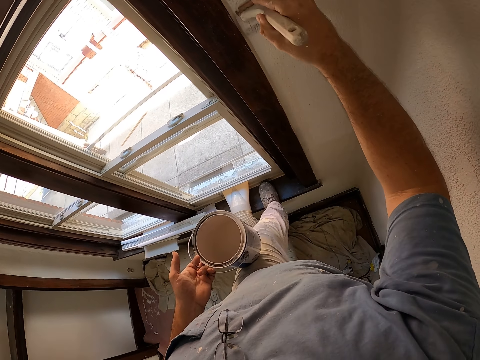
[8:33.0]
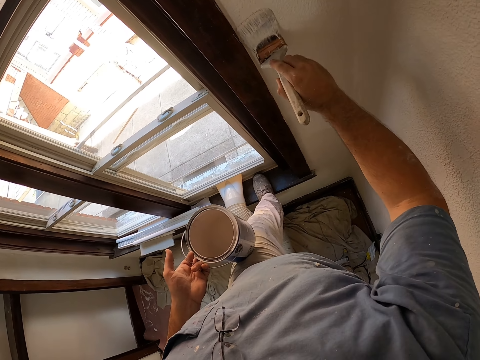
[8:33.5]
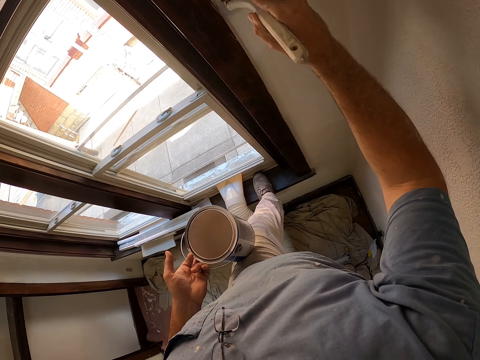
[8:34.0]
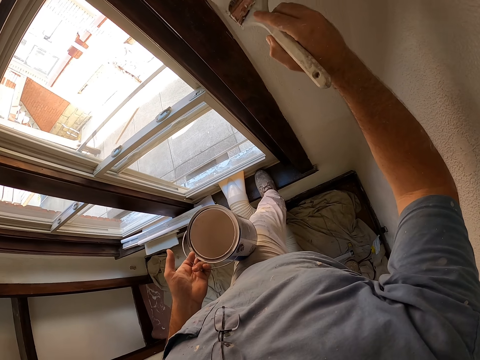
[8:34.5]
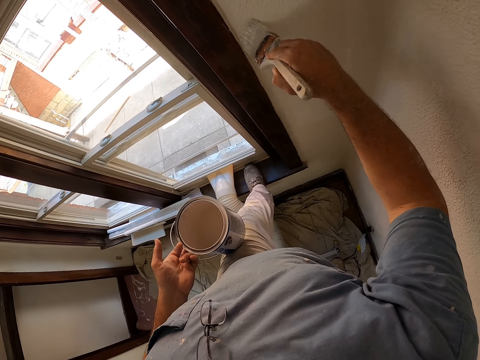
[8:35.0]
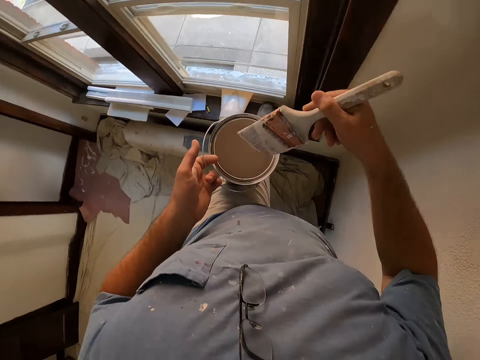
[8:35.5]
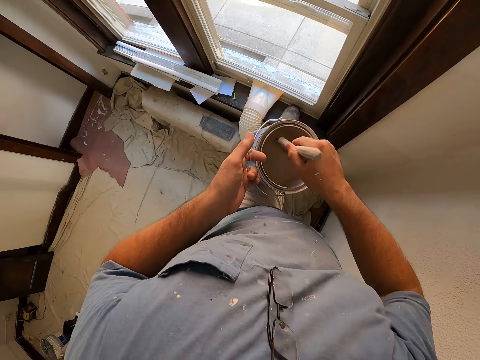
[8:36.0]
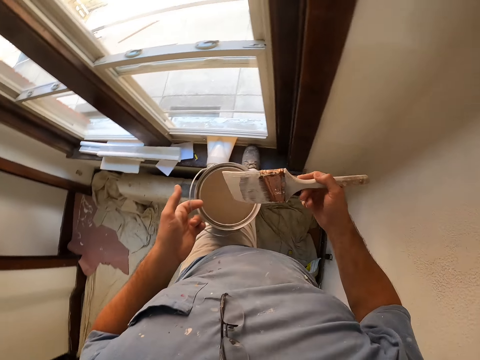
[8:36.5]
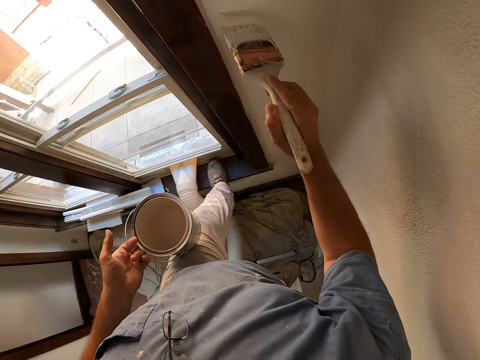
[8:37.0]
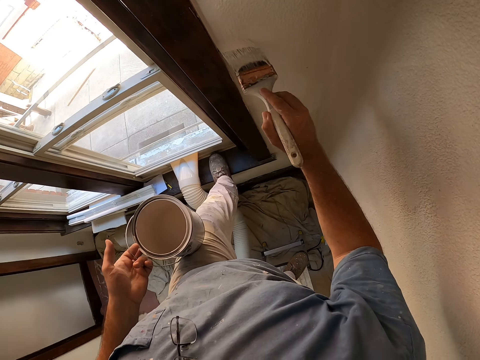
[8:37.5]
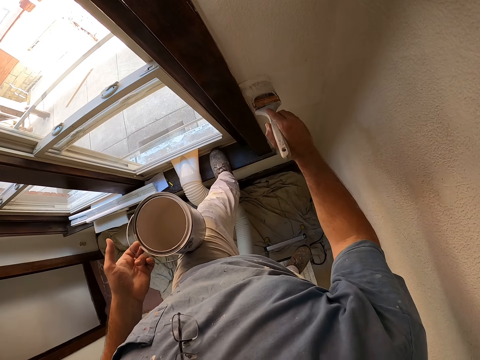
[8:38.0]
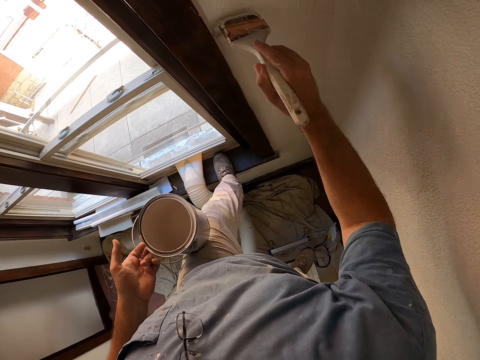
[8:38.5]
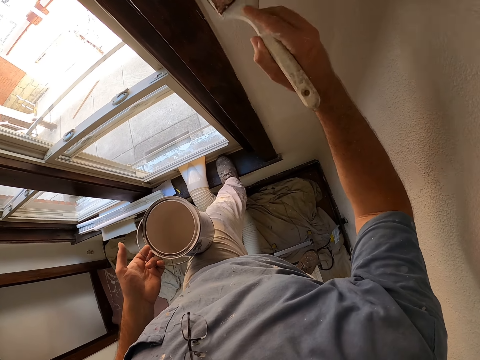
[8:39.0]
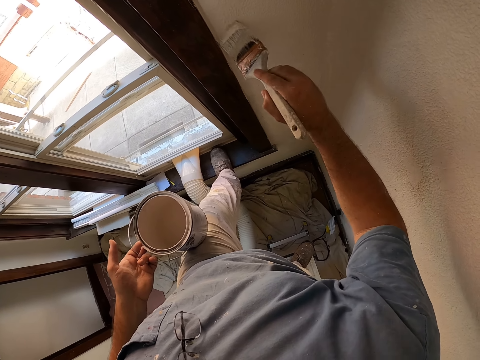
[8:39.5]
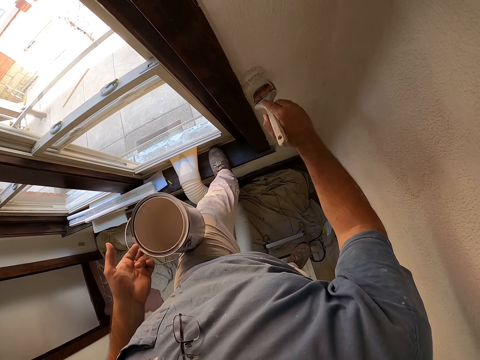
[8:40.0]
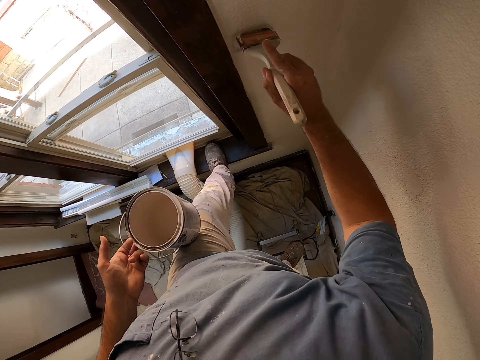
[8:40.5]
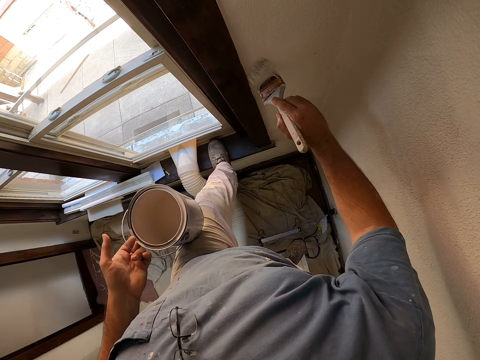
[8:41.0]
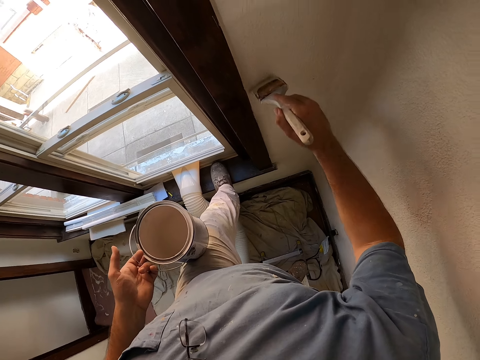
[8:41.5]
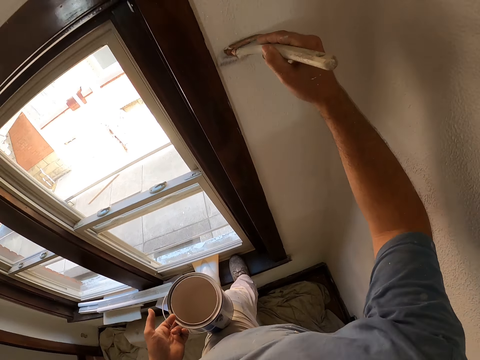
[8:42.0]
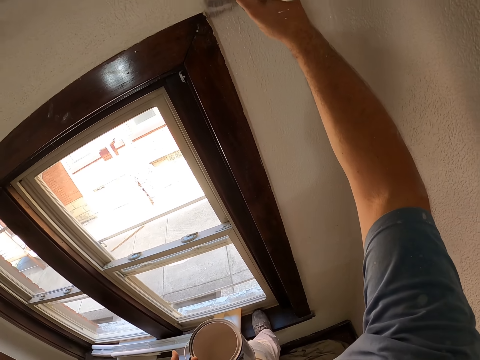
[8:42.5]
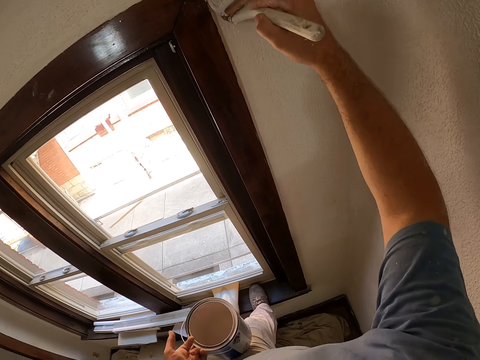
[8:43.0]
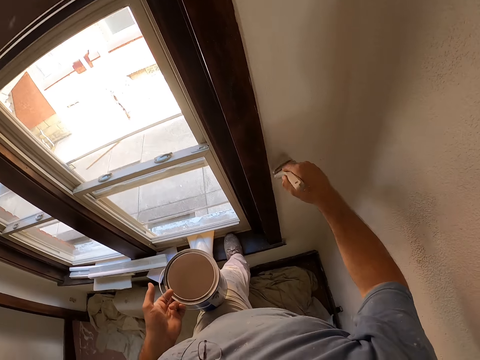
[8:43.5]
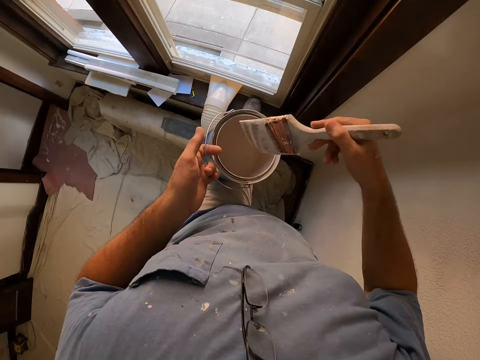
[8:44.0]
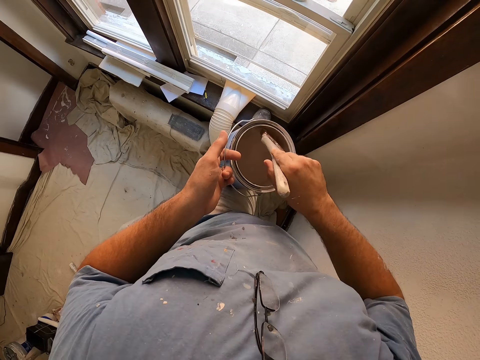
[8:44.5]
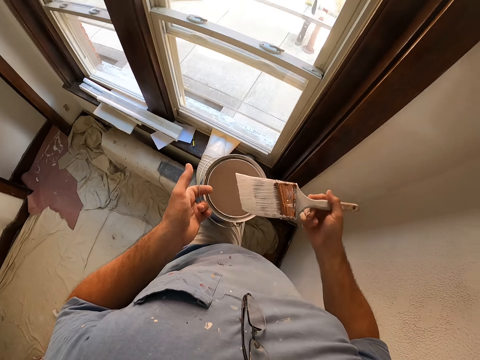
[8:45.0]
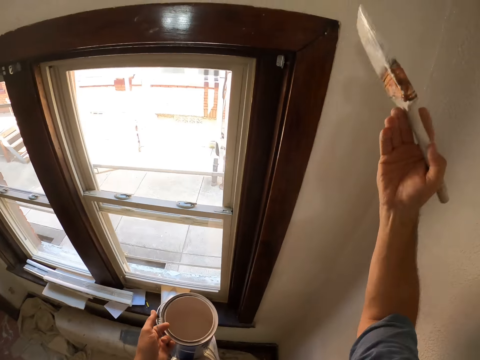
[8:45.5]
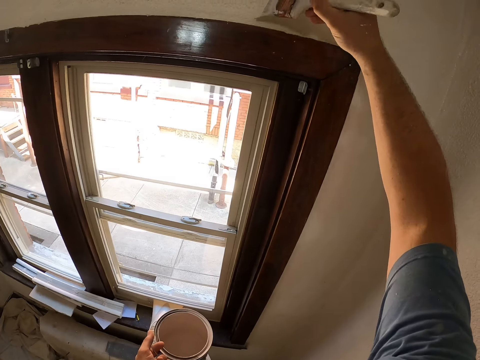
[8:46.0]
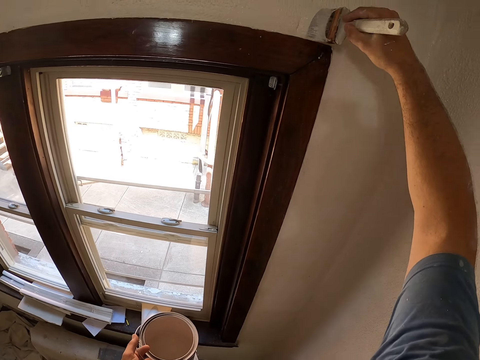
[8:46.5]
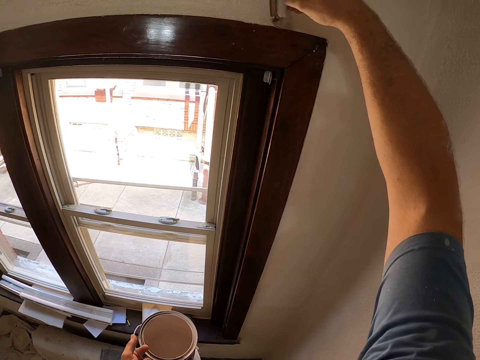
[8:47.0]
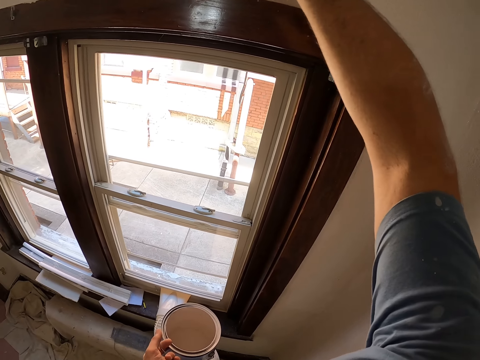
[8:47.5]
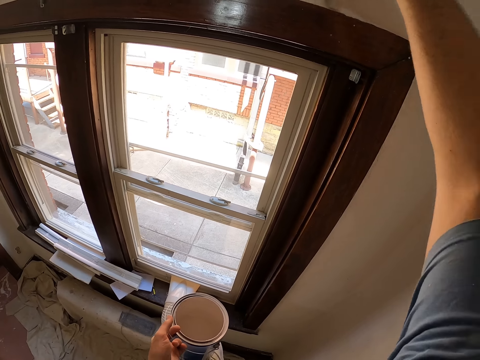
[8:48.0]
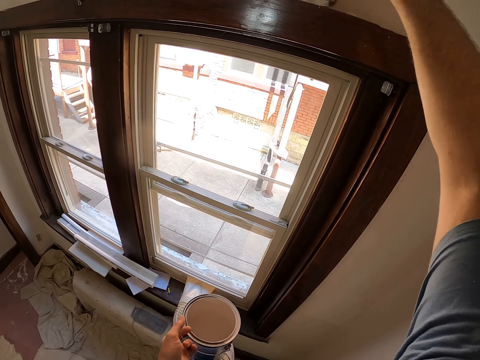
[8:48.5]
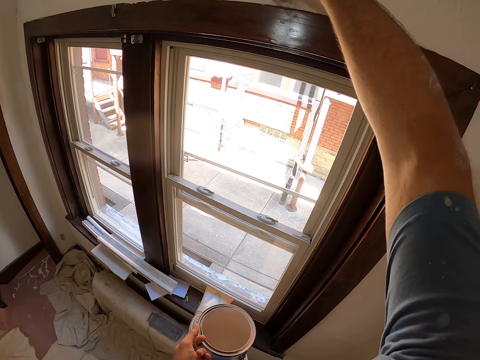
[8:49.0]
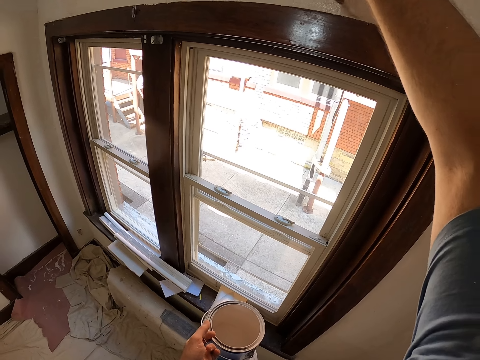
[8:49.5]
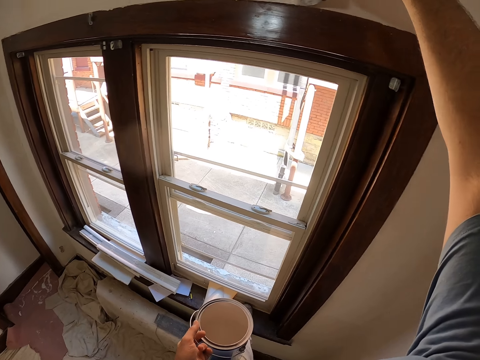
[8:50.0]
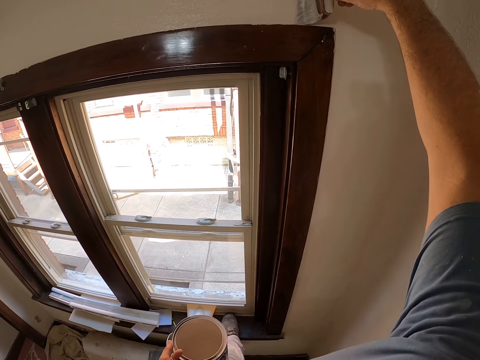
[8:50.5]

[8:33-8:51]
The camera wearer dips the brush into the paint. They continue painting. They dip the brush into the paint. They continue painting.

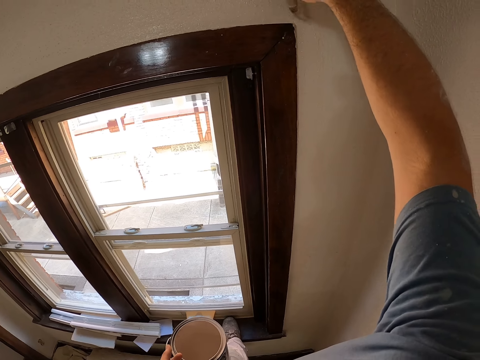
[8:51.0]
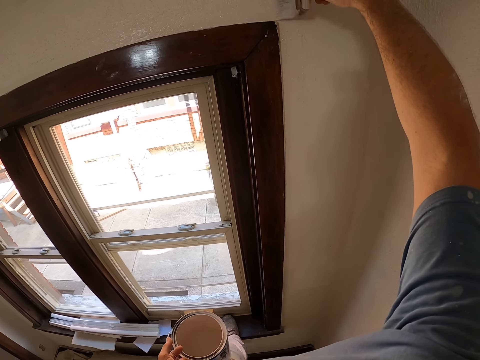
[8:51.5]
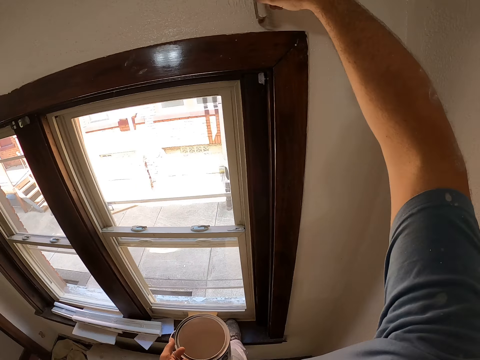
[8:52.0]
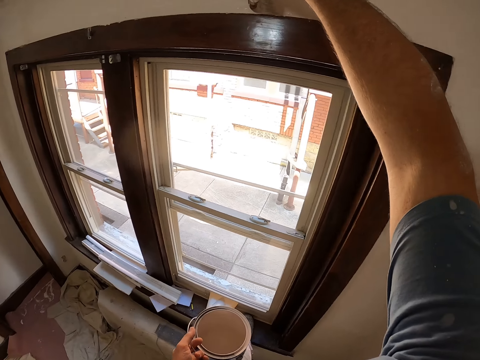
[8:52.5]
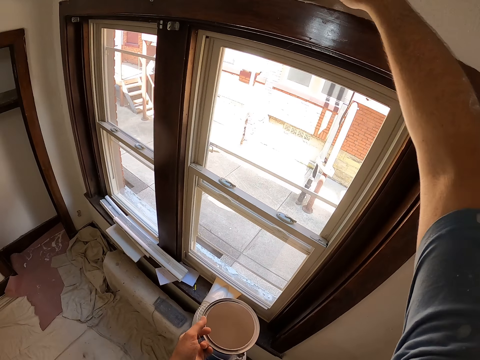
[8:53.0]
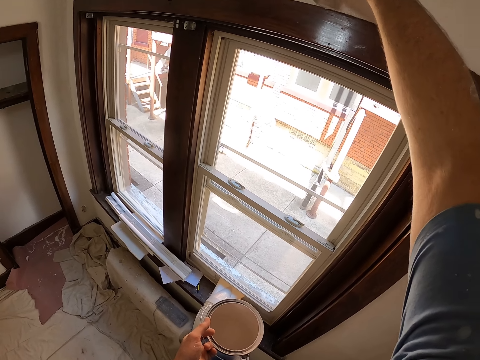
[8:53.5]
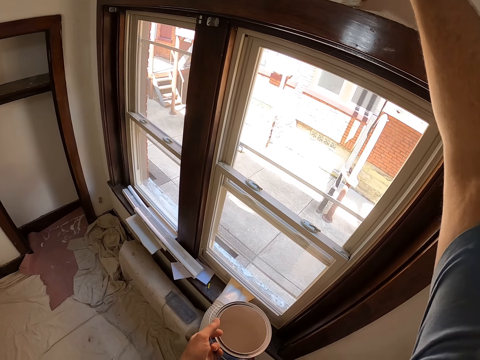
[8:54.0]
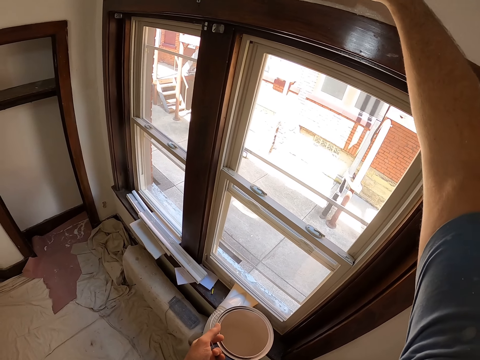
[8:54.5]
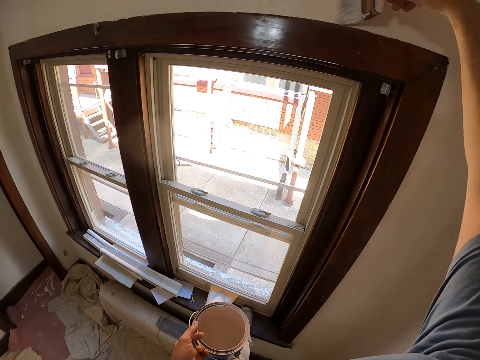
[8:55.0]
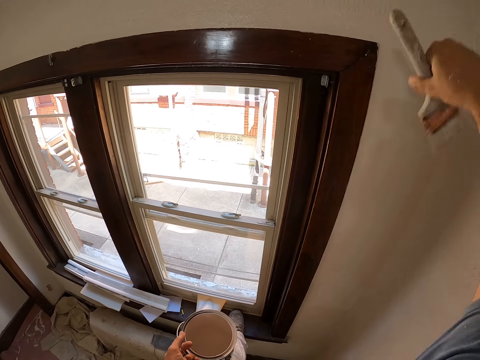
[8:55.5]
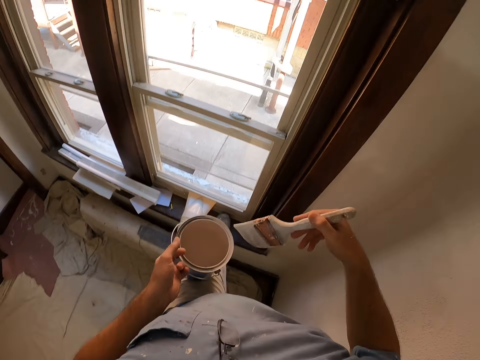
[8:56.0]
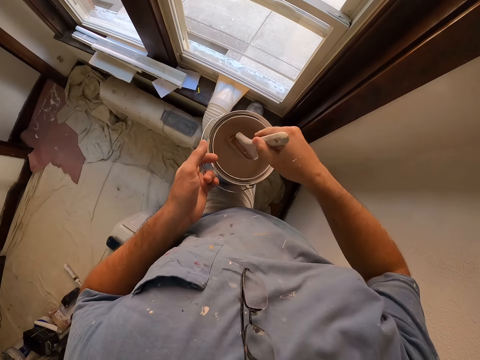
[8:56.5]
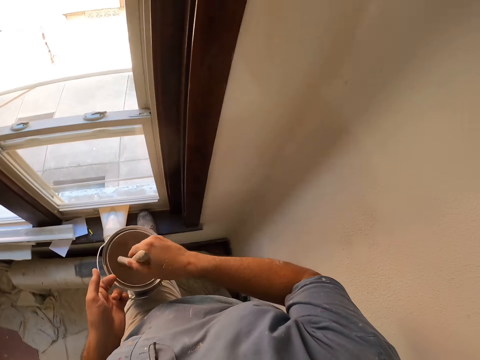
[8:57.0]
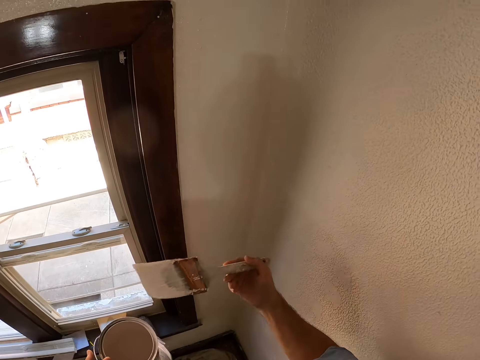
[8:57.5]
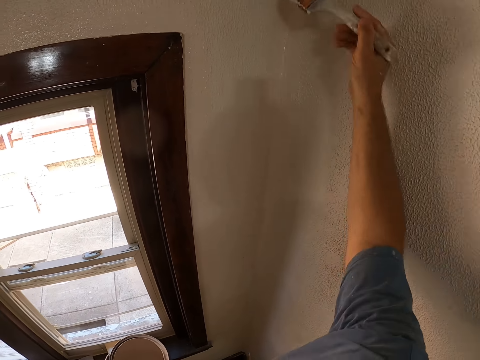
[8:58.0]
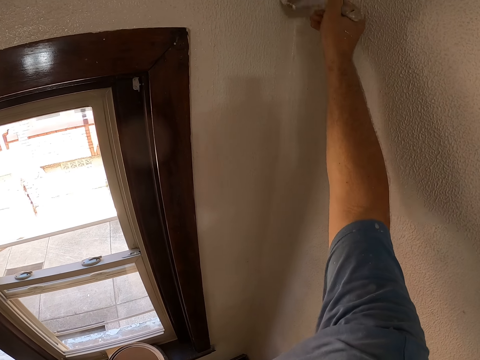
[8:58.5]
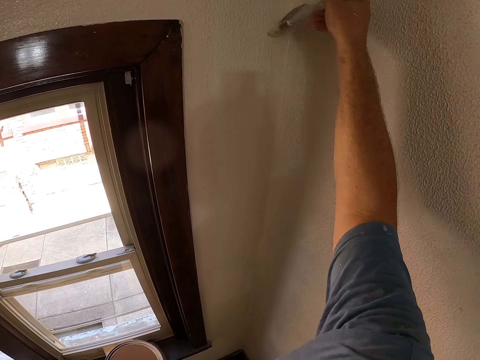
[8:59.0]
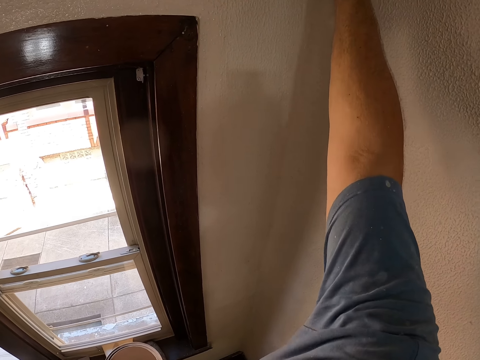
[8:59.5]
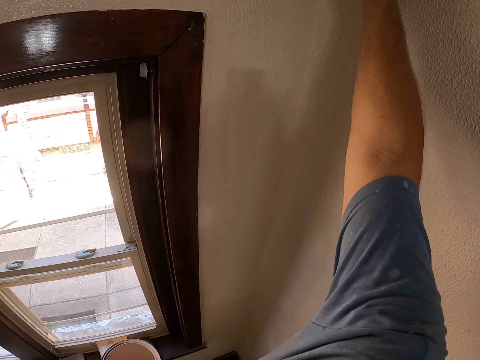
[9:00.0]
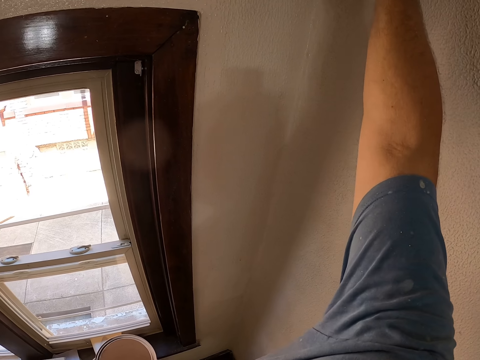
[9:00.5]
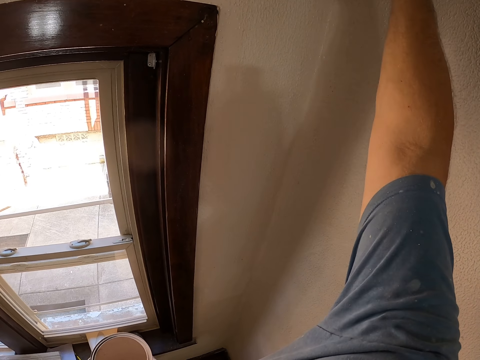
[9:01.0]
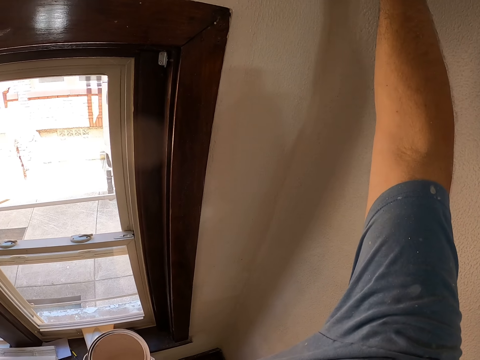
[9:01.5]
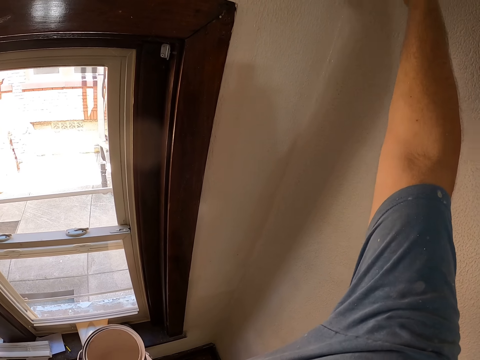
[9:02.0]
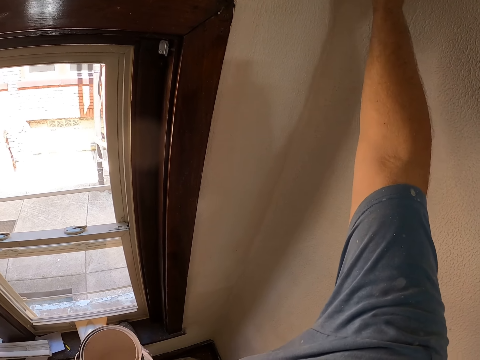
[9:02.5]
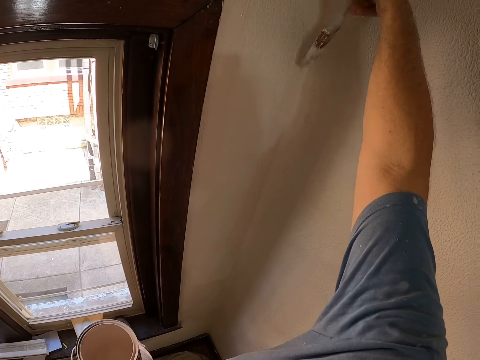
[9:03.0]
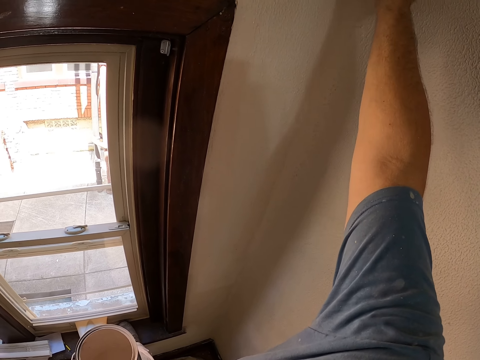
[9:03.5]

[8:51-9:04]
The camera wearer dips the brush into the paint. They continue painting.
